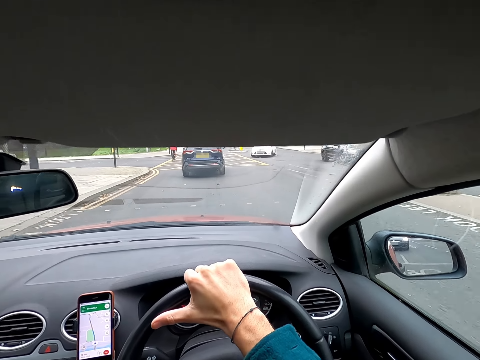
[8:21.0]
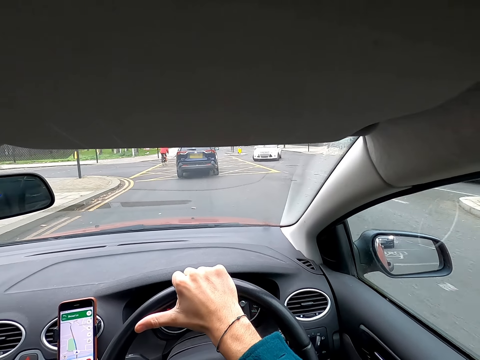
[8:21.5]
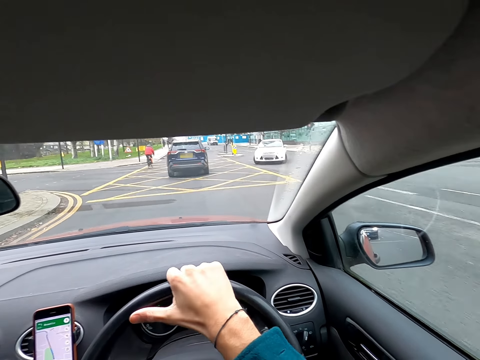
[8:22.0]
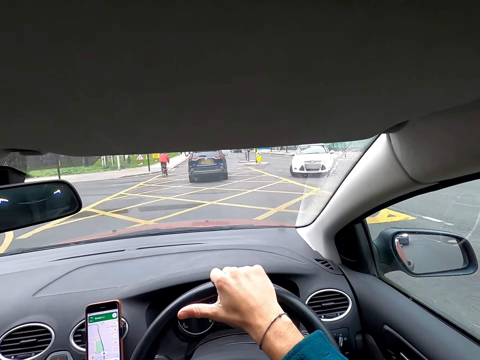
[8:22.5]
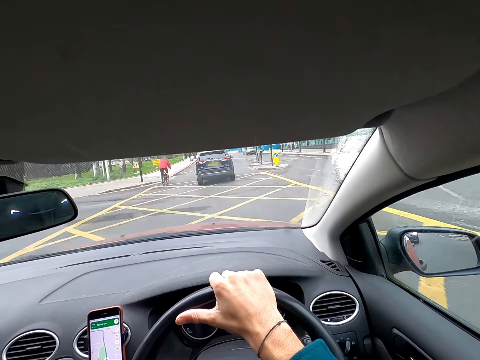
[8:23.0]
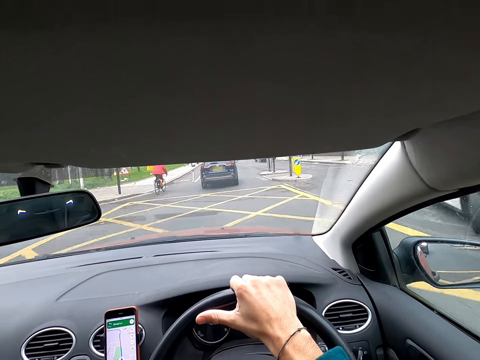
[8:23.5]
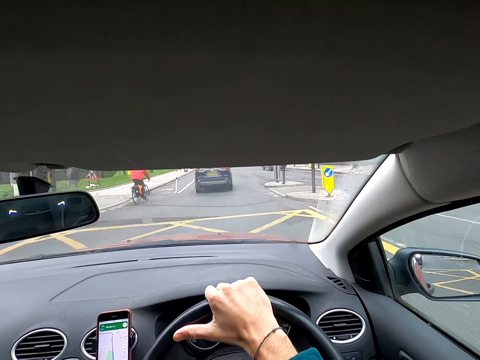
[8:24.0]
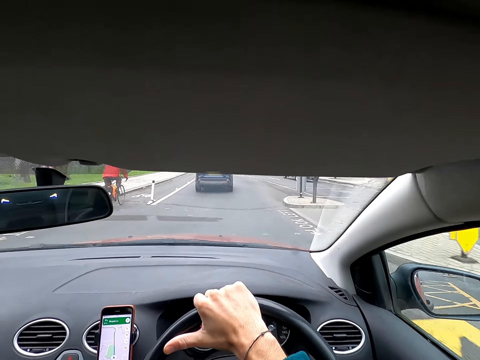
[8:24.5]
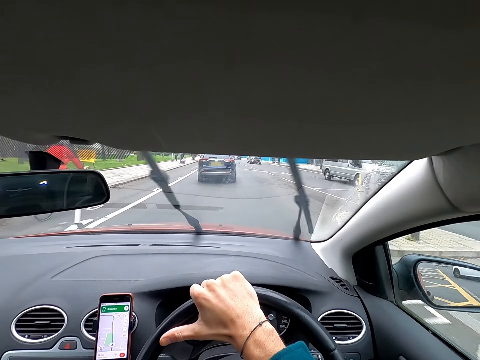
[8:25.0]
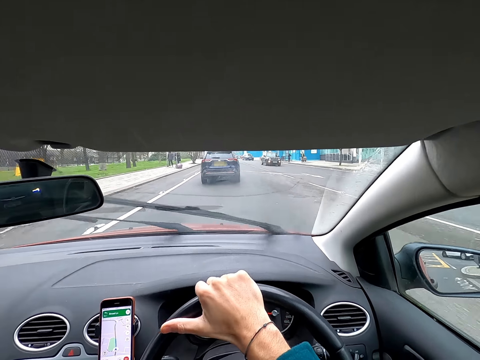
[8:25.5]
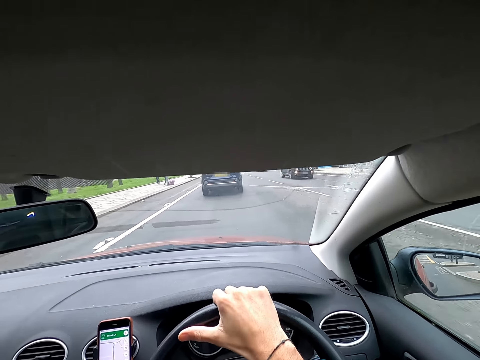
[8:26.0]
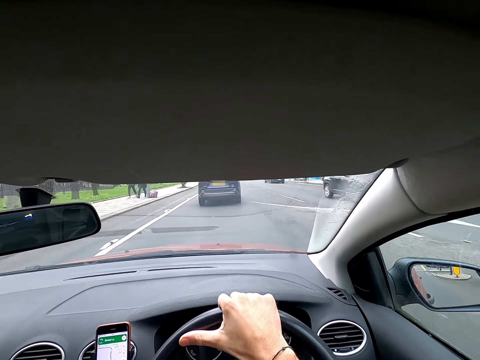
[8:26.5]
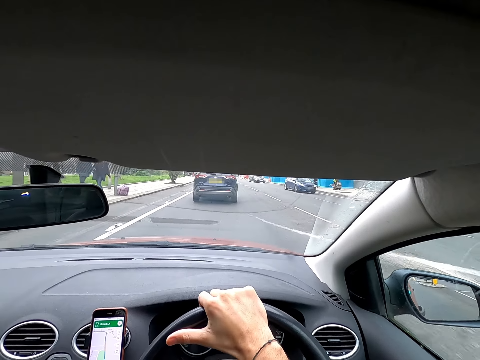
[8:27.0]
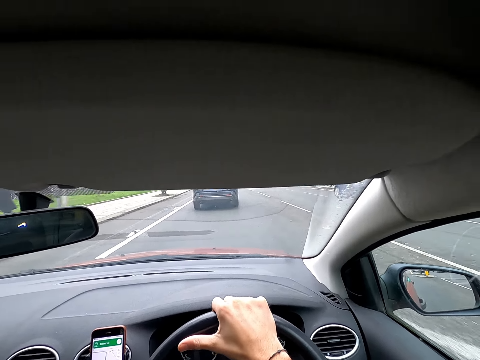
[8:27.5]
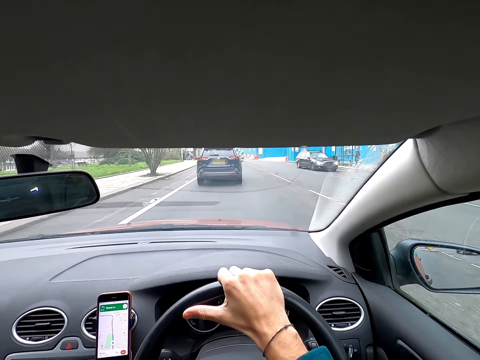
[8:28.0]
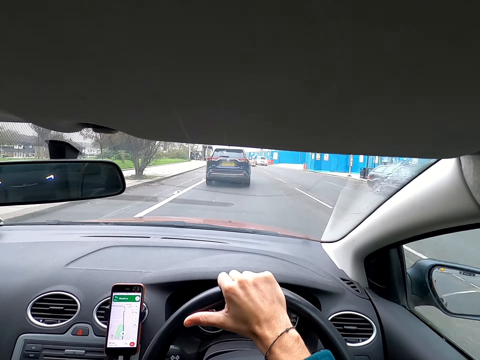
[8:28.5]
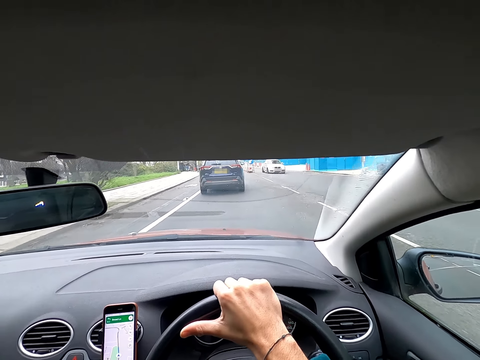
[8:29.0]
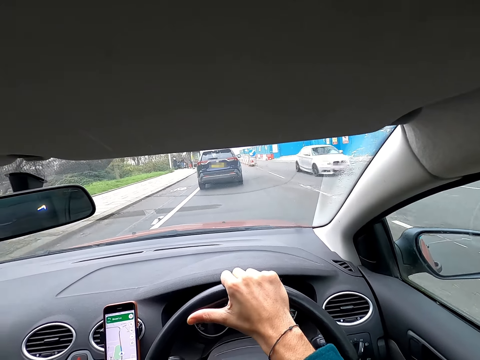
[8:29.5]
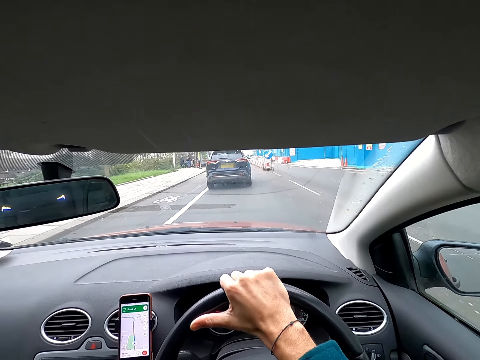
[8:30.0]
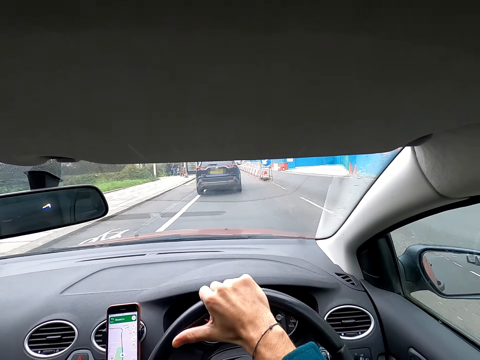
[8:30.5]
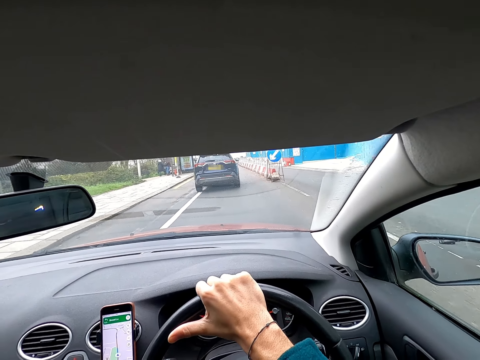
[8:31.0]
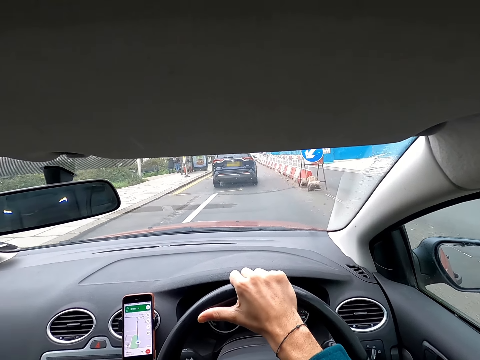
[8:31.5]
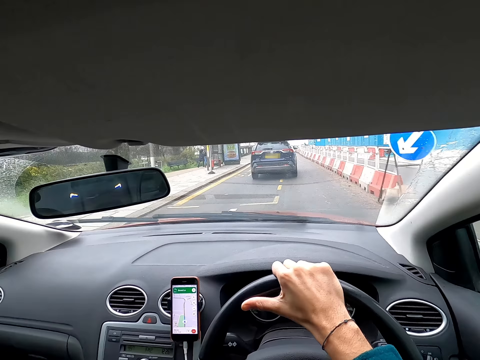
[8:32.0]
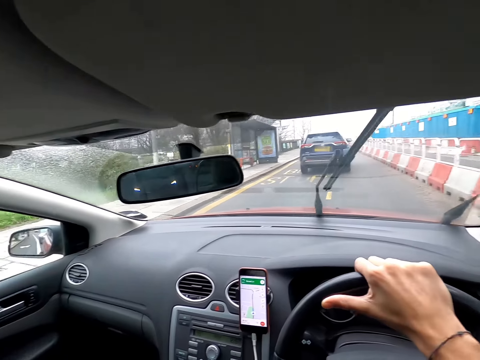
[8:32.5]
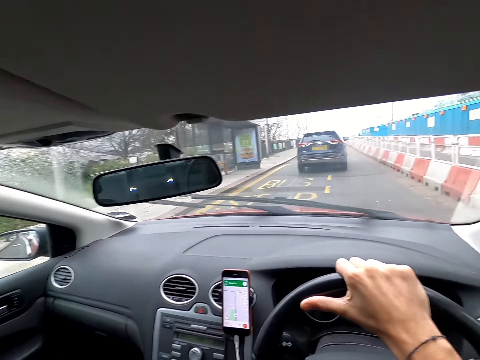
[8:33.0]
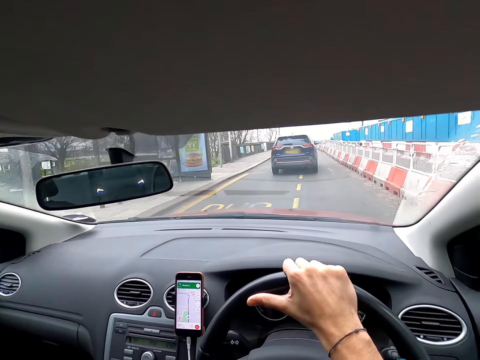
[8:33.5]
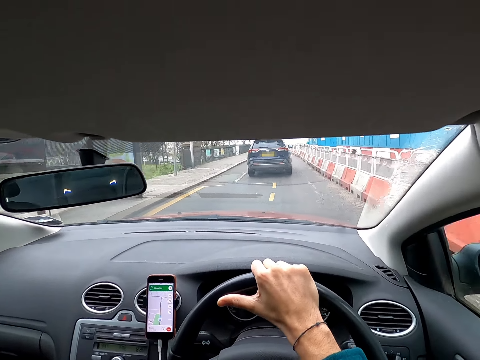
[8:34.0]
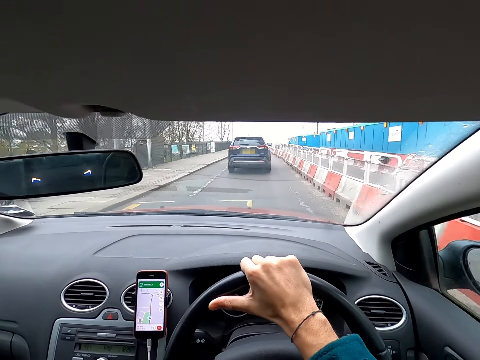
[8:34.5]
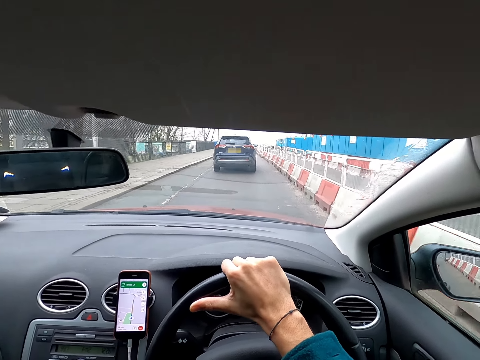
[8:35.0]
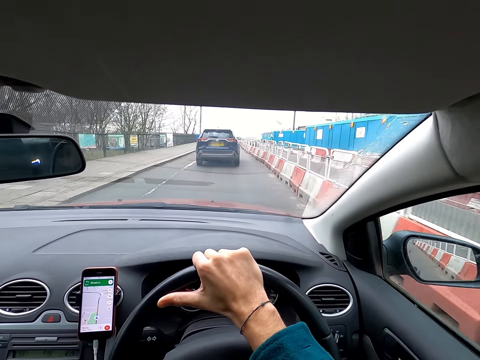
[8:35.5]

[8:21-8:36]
The camera wearer drives past a white car. A gray car drives past them. A black car drives past them. A blue car drives past them. A black car drives past them. A white car drives past them.

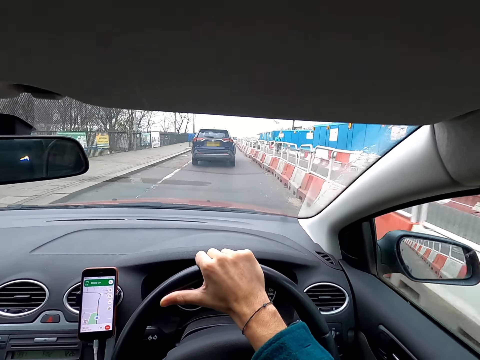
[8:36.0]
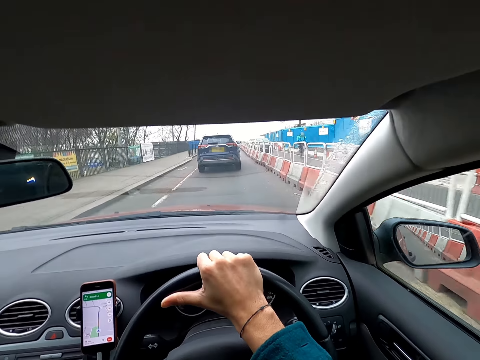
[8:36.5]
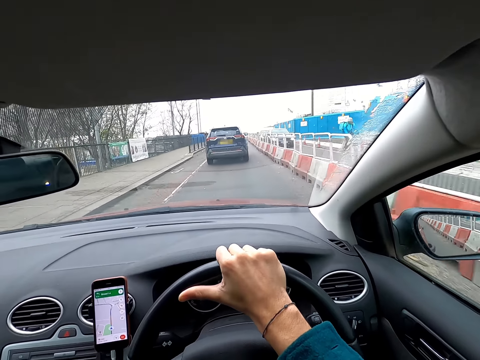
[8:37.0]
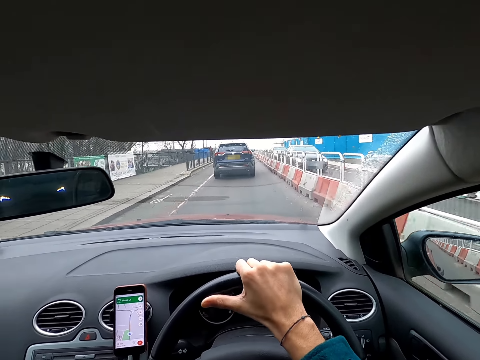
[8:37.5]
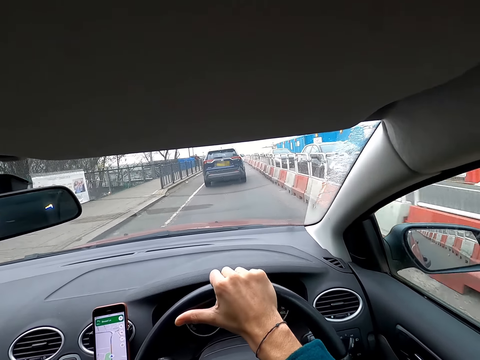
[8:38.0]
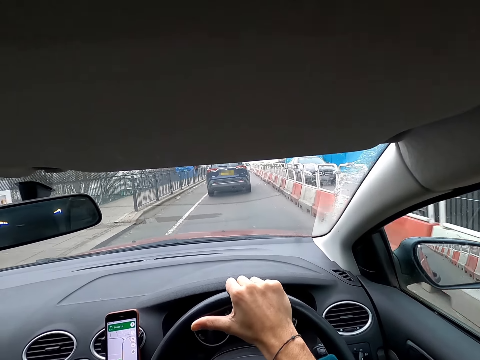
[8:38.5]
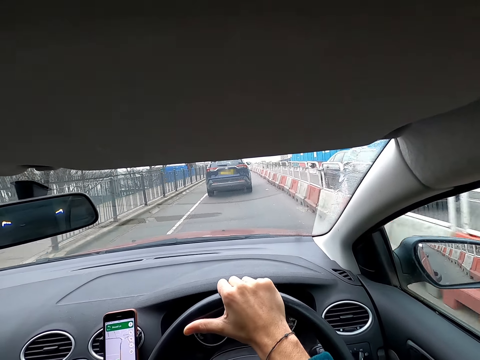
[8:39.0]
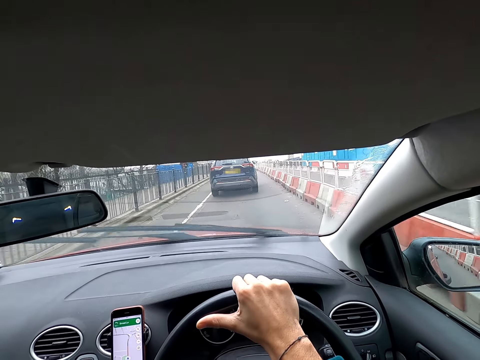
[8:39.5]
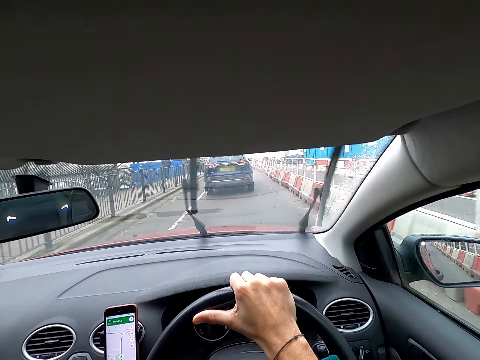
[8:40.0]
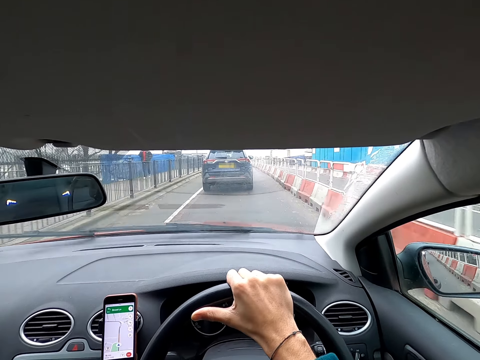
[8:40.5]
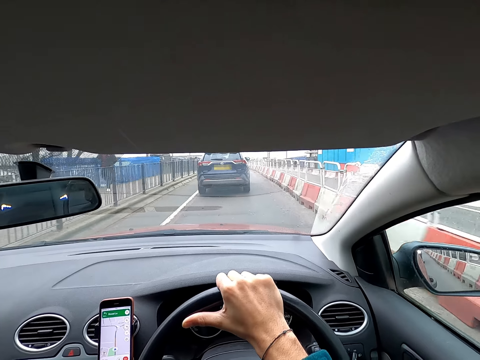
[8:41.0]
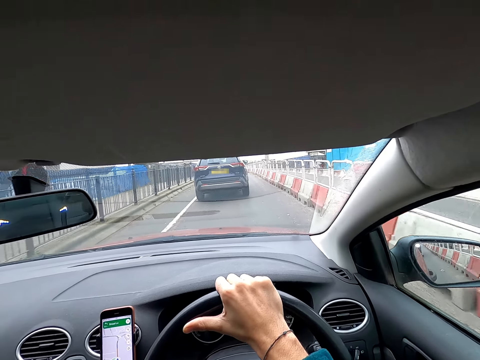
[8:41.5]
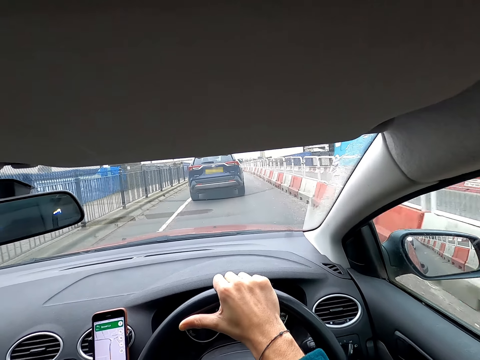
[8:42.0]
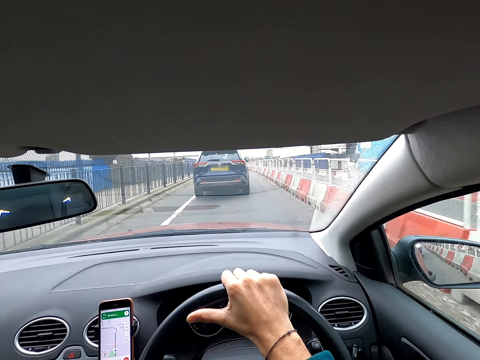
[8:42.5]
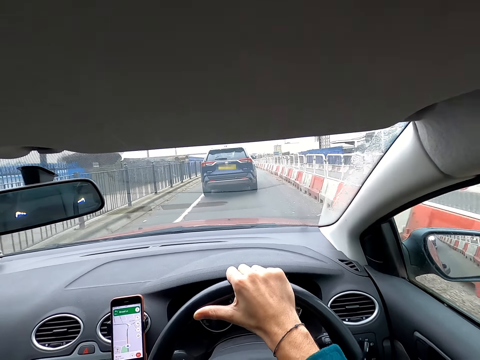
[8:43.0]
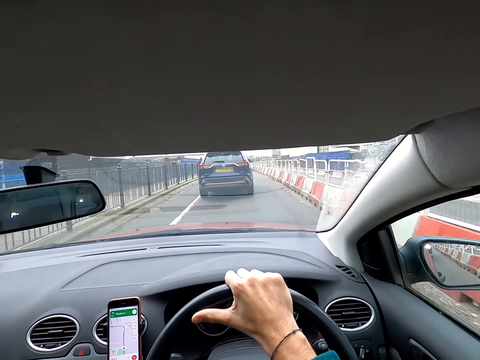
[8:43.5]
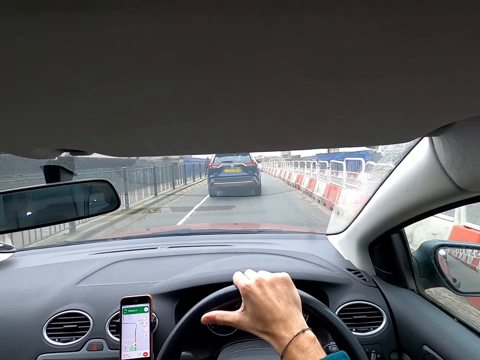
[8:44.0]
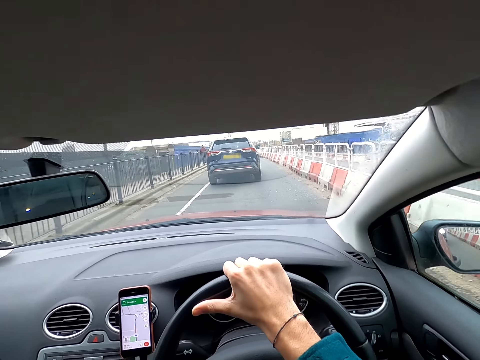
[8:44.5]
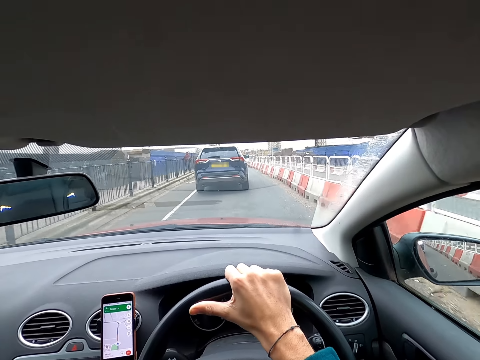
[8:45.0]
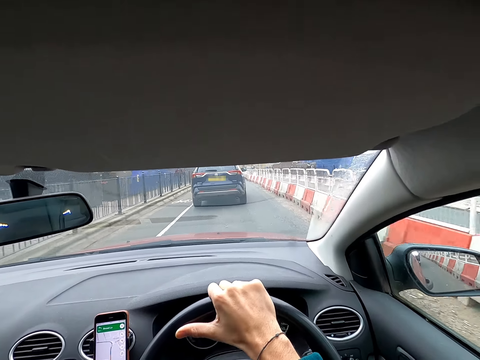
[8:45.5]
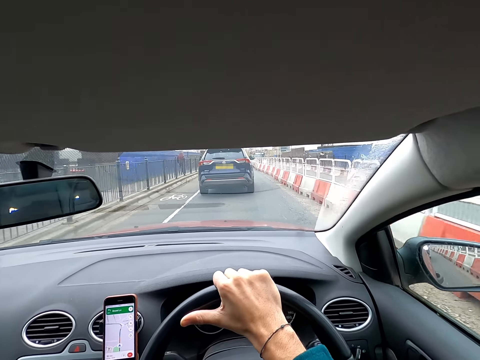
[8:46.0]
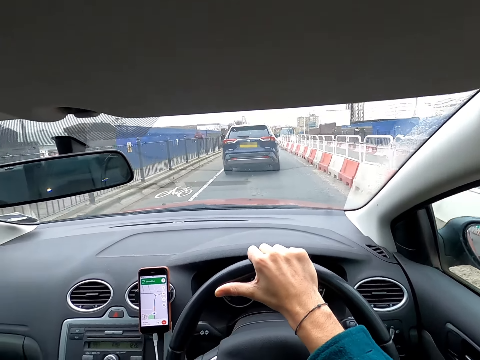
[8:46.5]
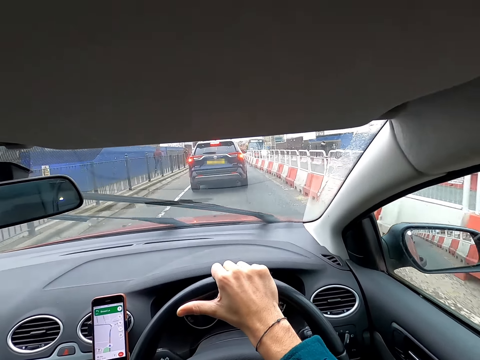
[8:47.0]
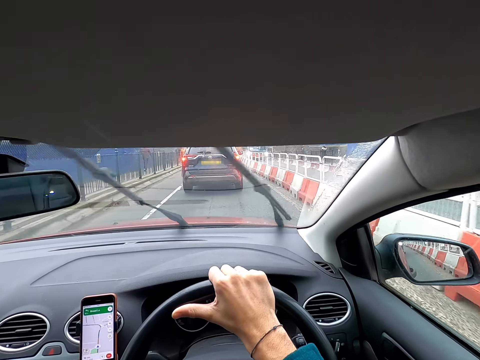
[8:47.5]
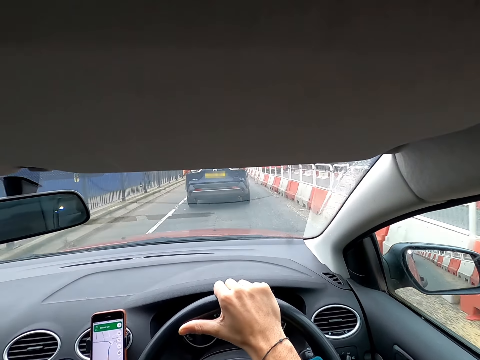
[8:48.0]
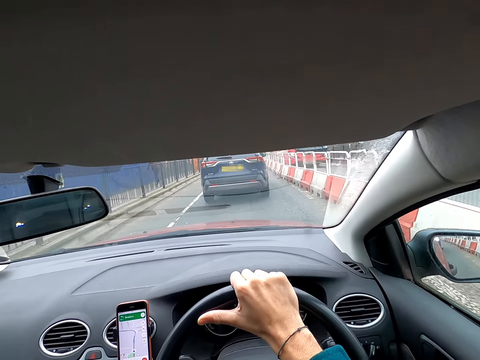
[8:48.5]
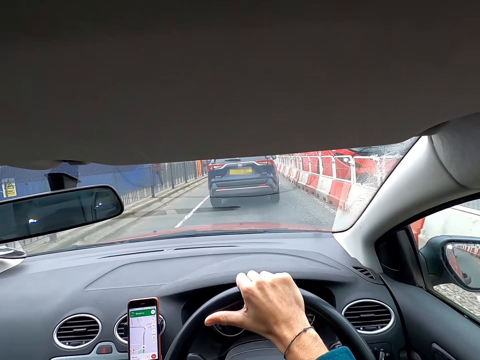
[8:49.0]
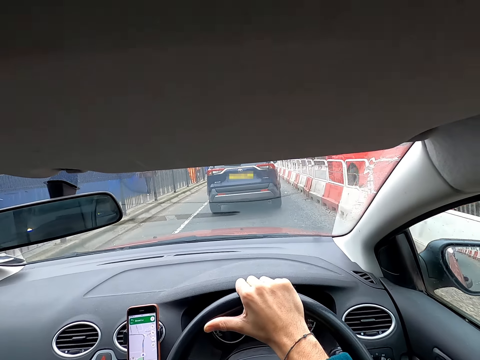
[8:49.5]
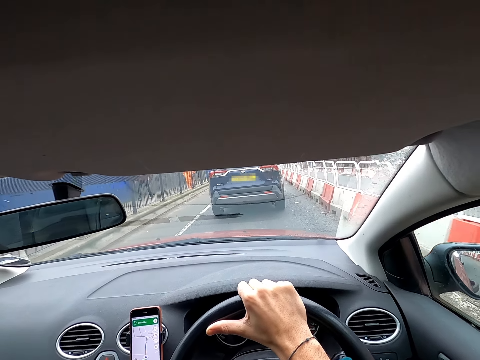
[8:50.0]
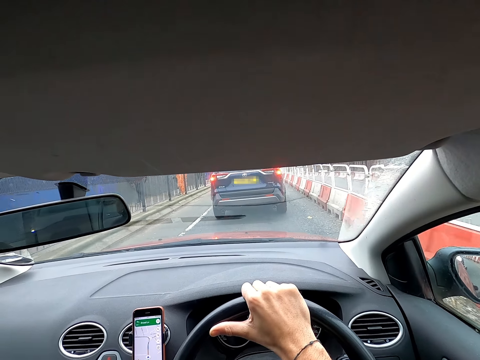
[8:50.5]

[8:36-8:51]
A black car drives past the camera wearer. A black car drives past them again. A red bus drives past them.
